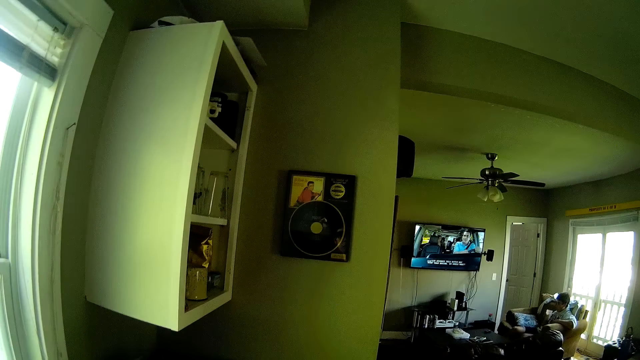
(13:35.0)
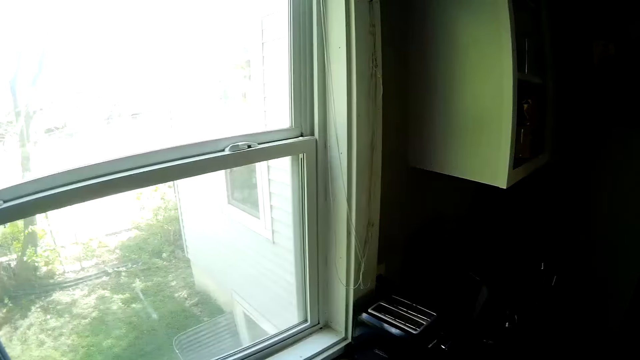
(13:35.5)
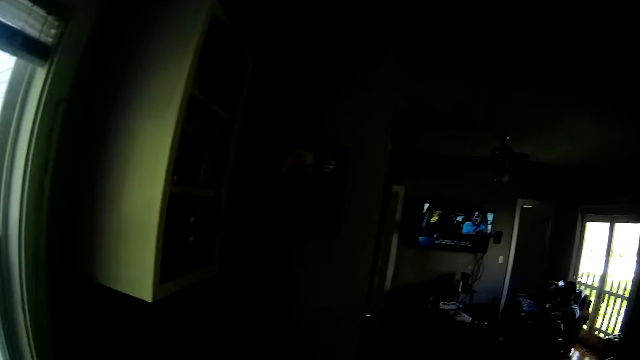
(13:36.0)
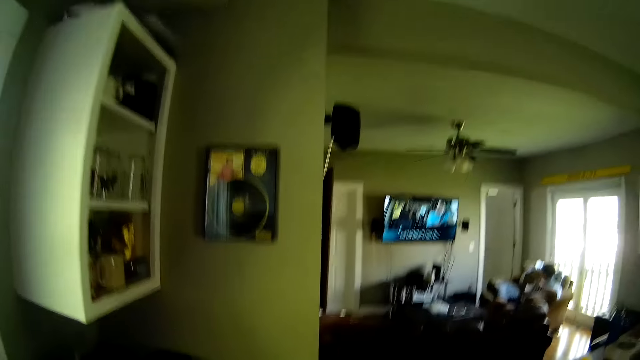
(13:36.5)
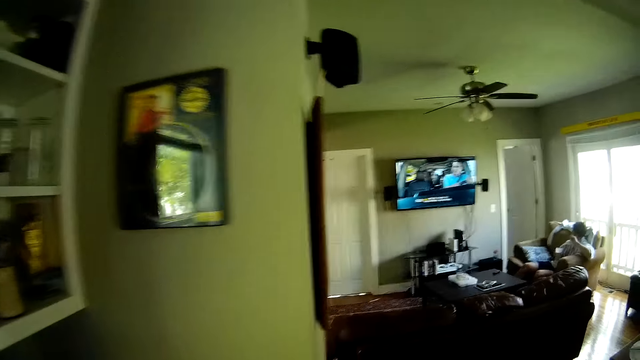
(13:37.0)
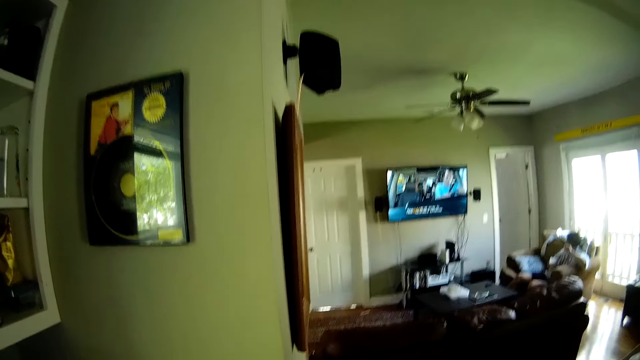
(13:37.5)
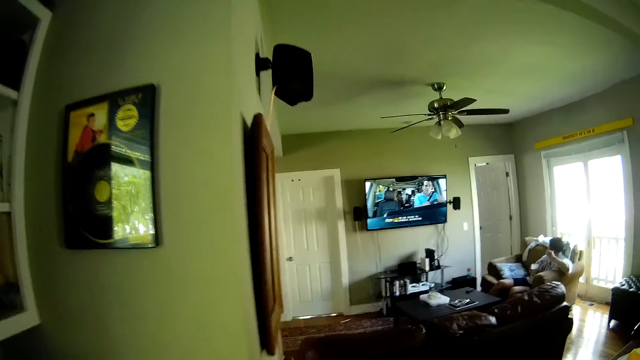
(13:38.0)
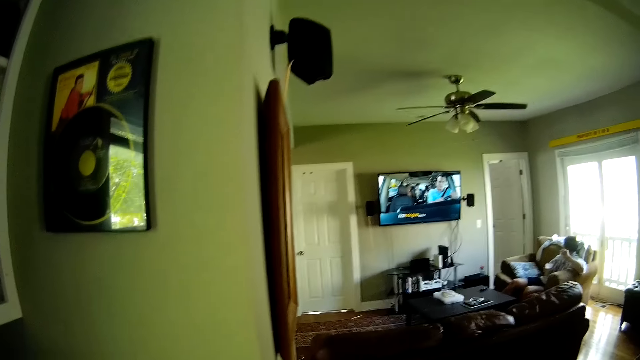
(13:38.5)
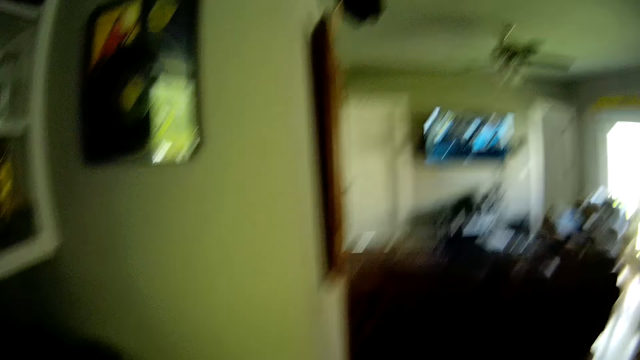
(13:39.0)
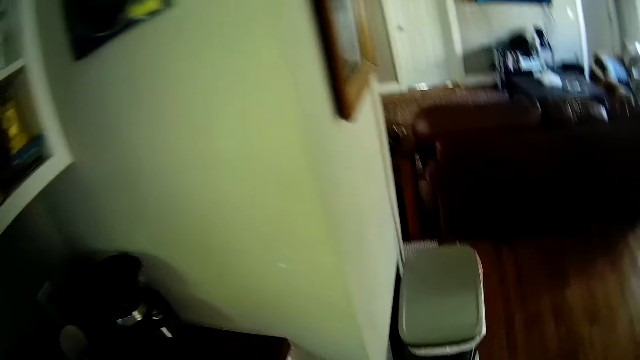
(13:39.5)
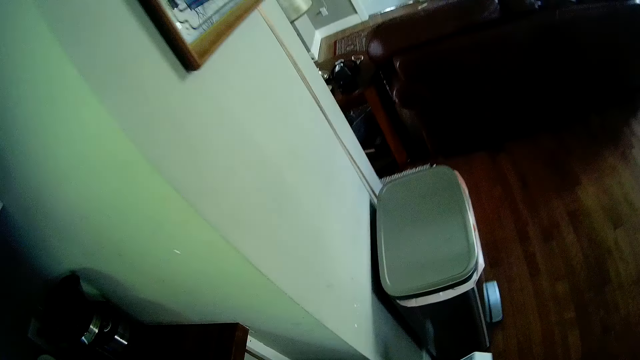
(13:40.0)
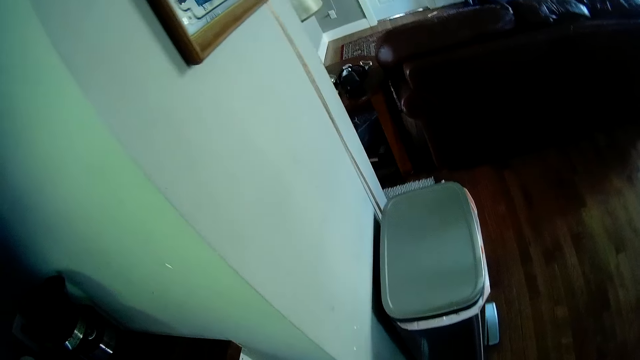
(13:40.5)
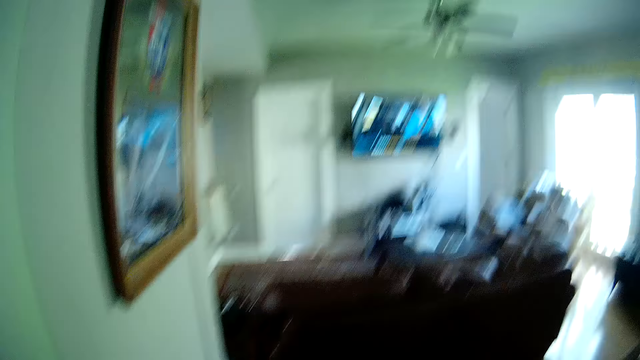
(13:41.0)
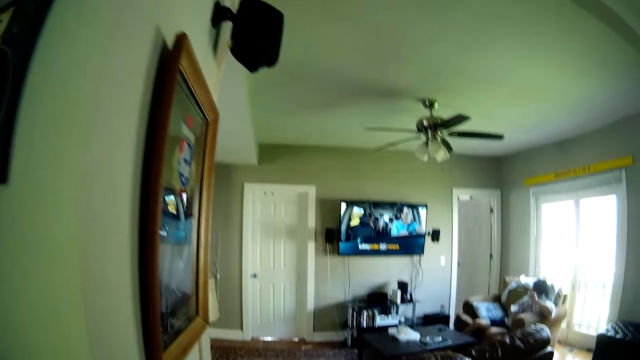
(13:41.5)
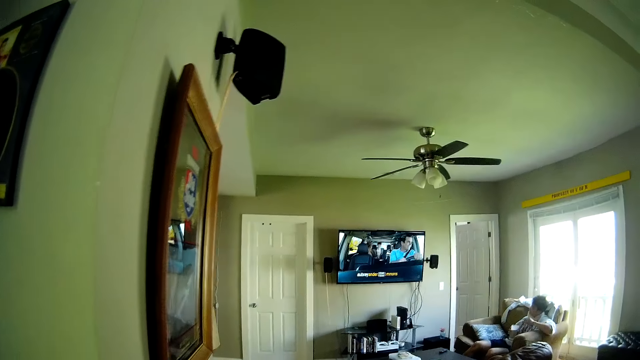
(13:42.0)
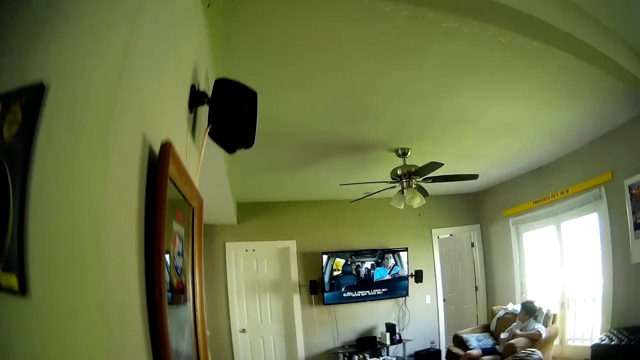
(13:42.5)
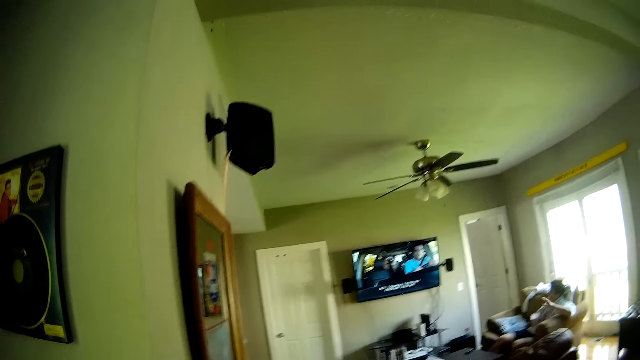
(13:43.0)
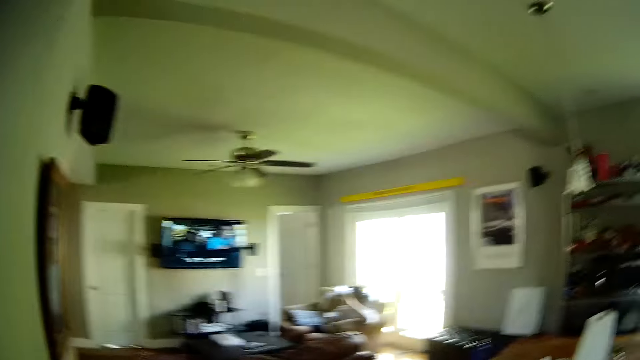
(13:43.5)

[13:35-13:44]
The camera wearer turns off the tap water. They arrange the utensils.

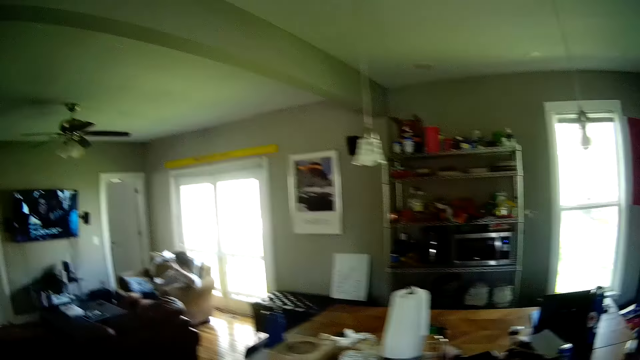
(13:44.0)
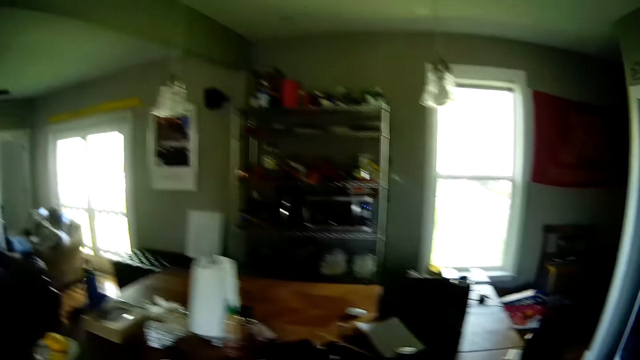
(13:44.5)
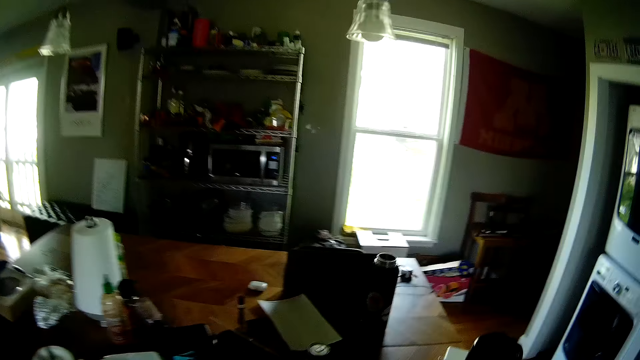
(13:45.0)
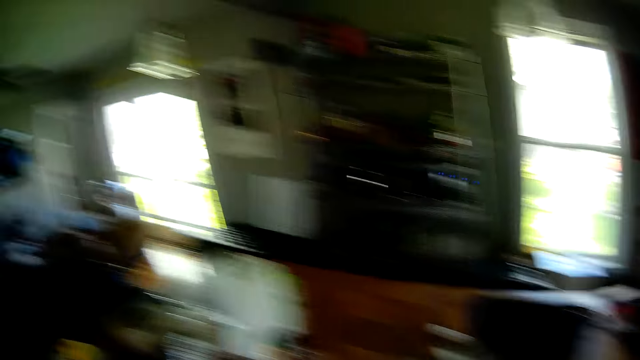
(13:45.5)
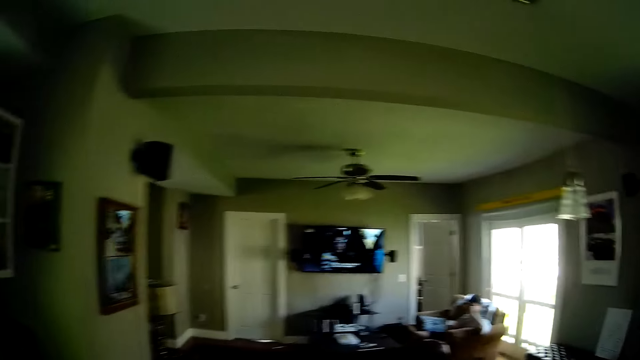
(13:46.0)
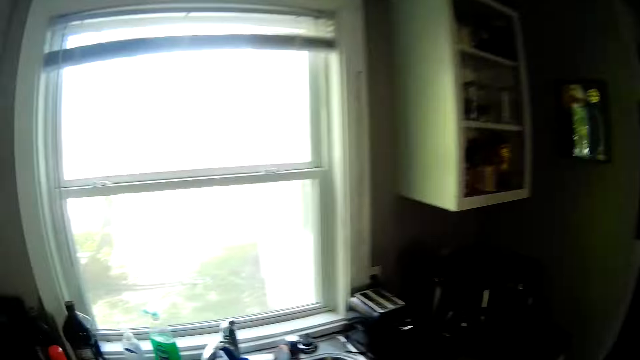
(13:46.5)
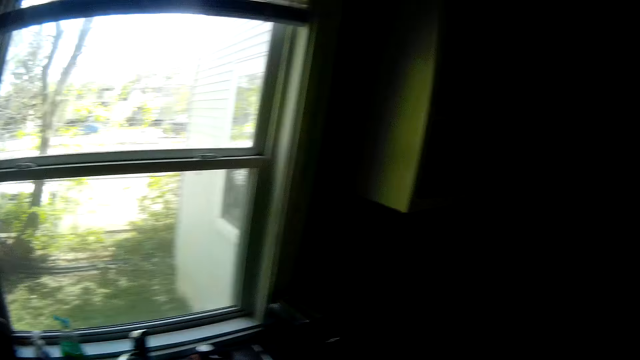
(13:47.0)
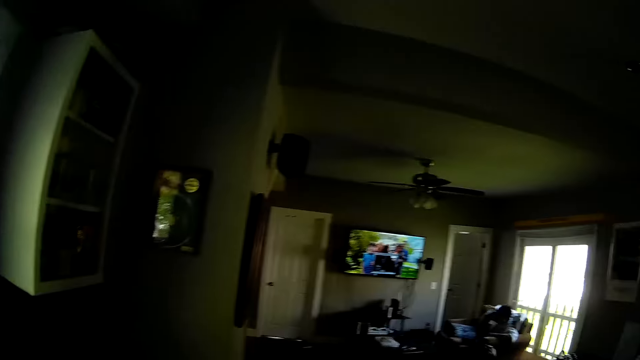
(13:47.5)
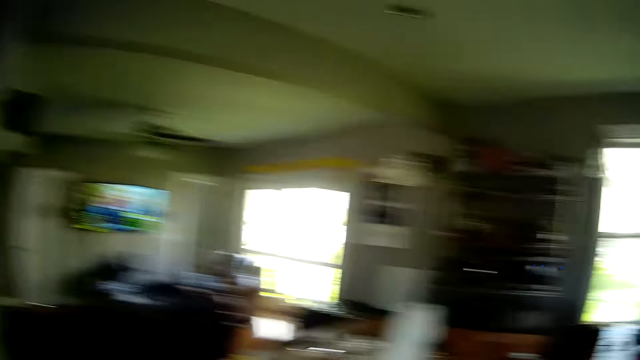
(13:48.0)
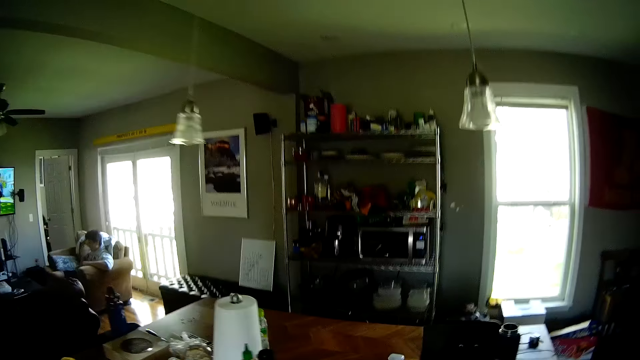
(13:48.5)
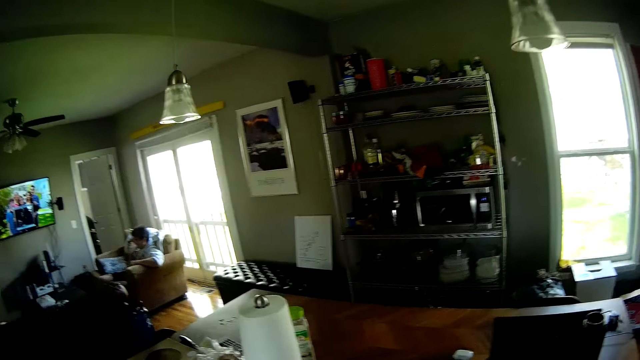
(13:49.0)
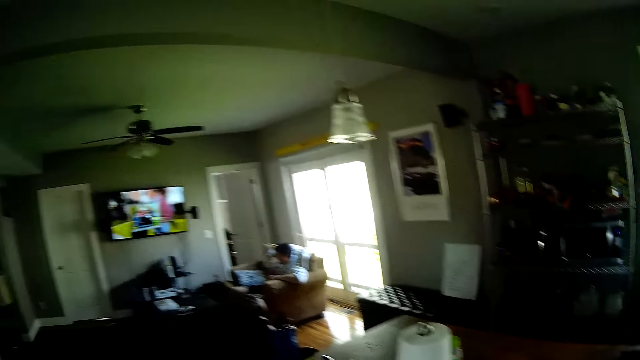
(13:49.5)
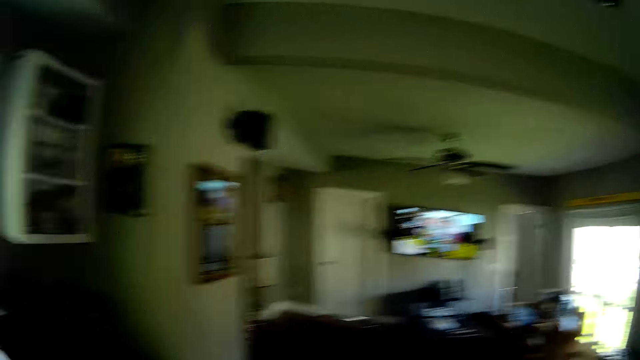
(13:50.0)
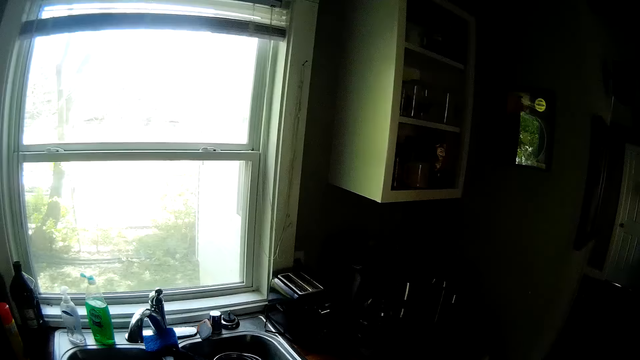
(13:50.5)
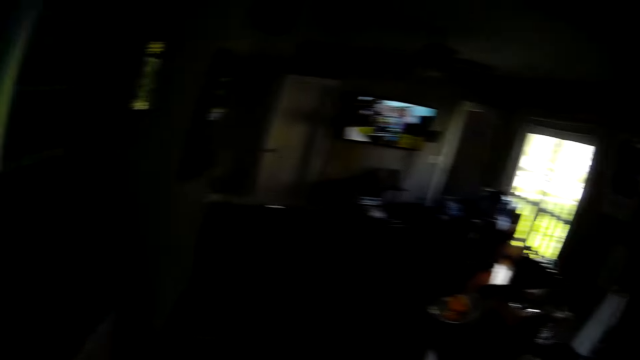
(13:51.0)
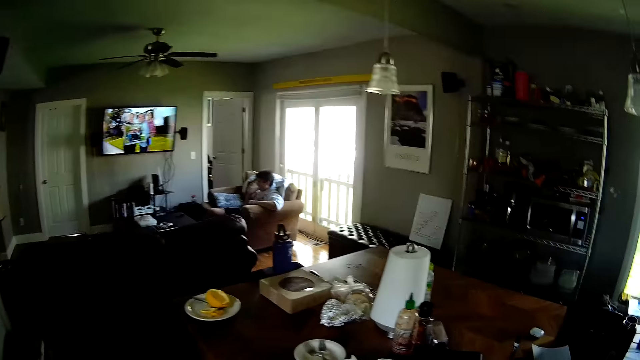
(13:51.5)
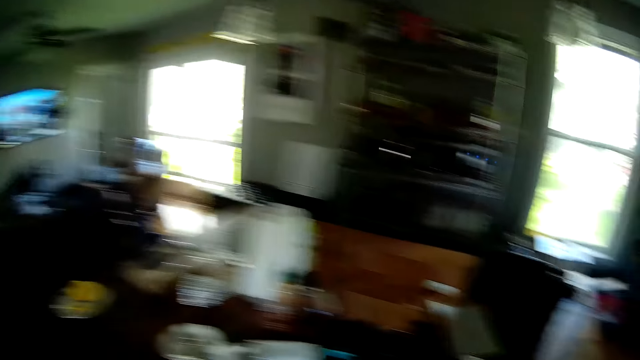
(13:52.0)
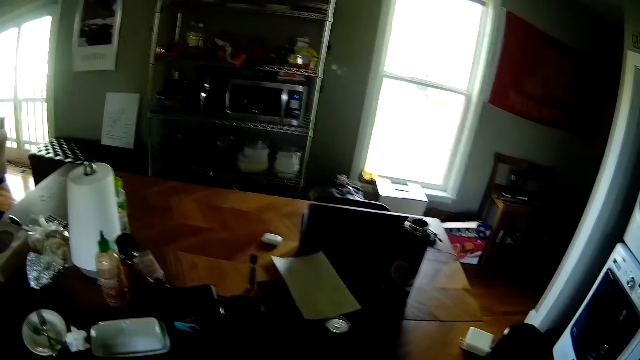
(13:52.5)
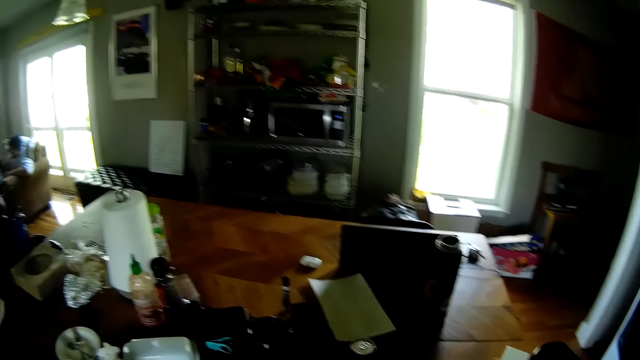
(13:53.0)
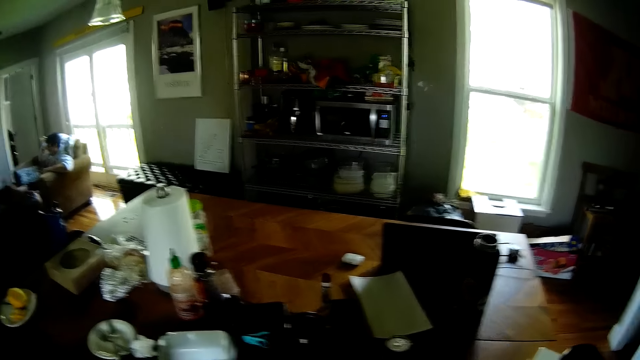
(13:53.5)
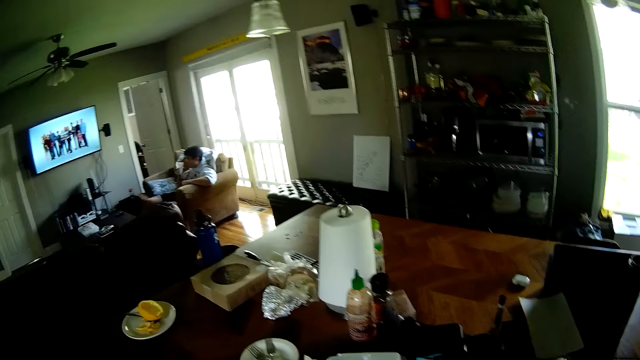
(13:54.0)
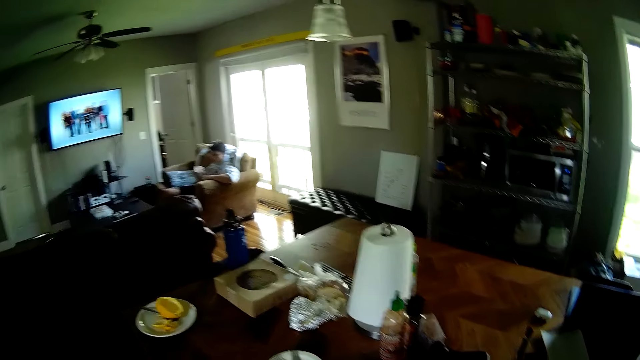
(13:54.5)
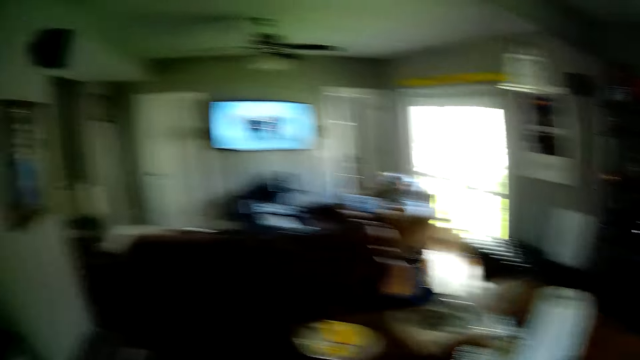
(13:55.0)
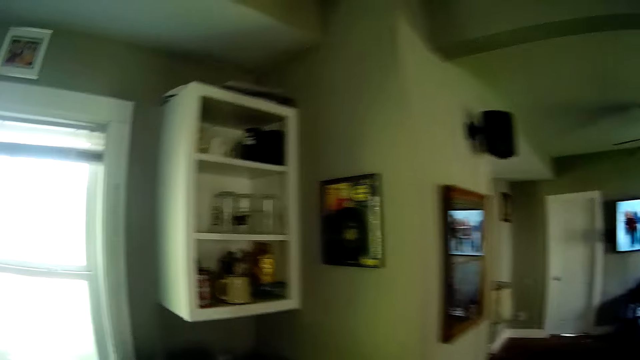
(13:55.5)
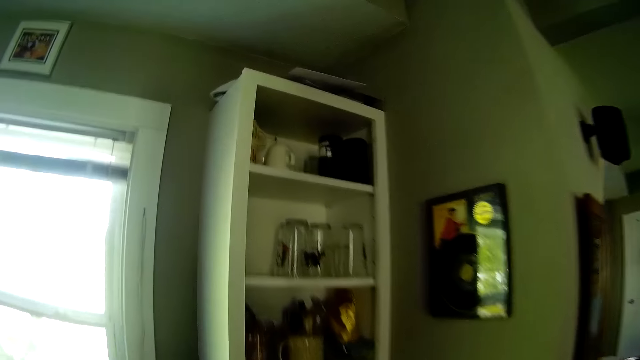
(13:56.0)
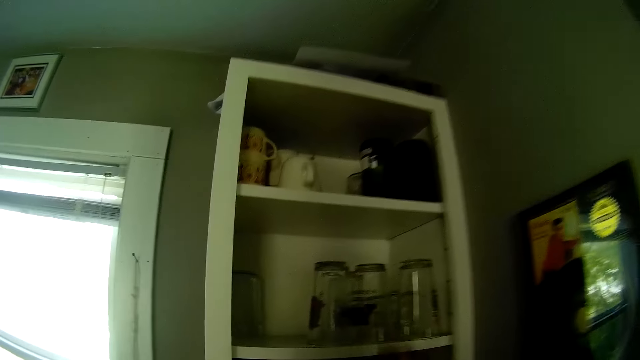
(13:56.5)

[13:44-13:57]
The camera wearer walks towards the table. They walk towards a sink in the kitchen. They walk towards the table in the kitchen. They walk towards the sink in the kitchen. They turn towards the table in the kitchen. The man removes the white cup from his mouth with his left hand. The man looks towards the camera wearer. The camera wearer walks towards the sink in the kitchen.
